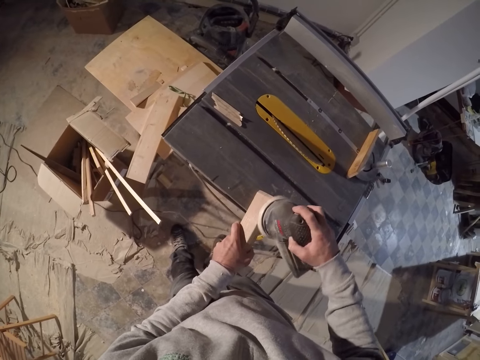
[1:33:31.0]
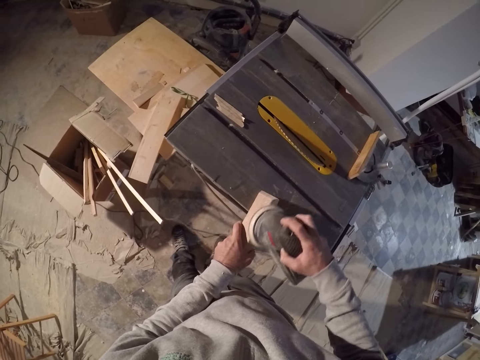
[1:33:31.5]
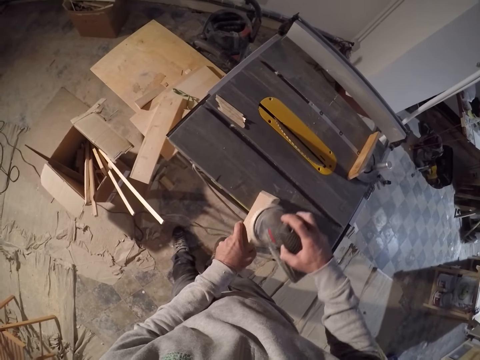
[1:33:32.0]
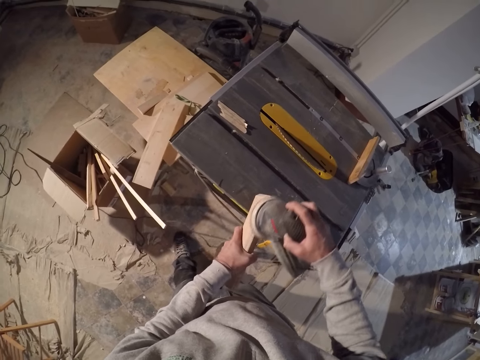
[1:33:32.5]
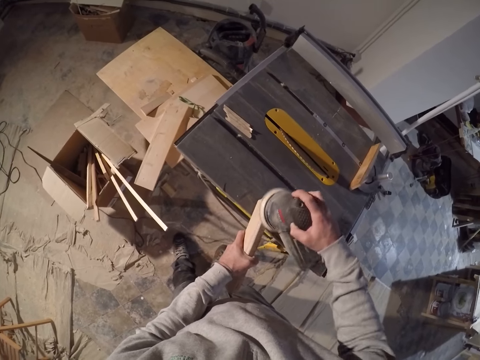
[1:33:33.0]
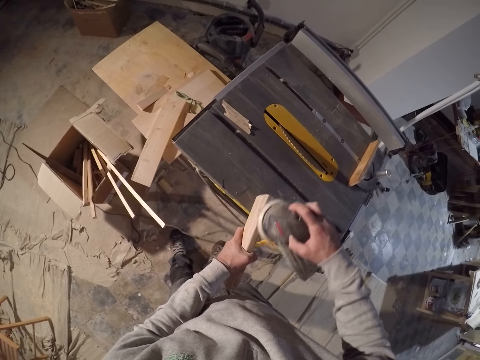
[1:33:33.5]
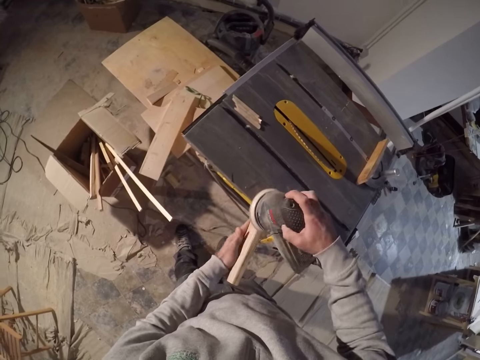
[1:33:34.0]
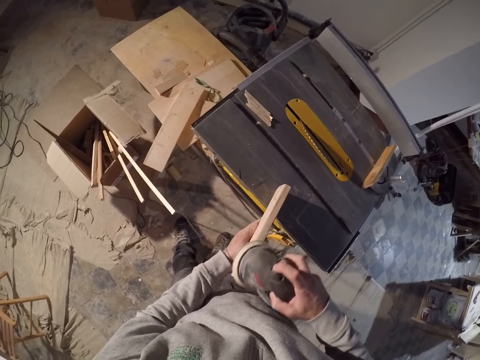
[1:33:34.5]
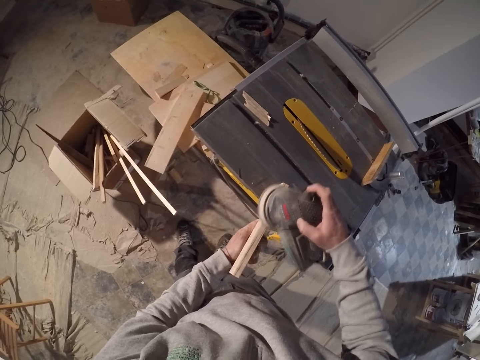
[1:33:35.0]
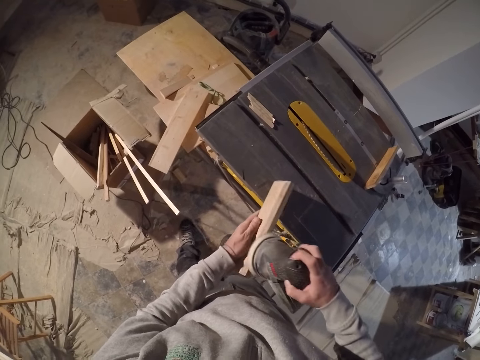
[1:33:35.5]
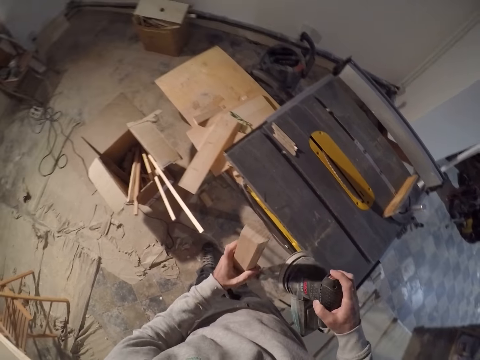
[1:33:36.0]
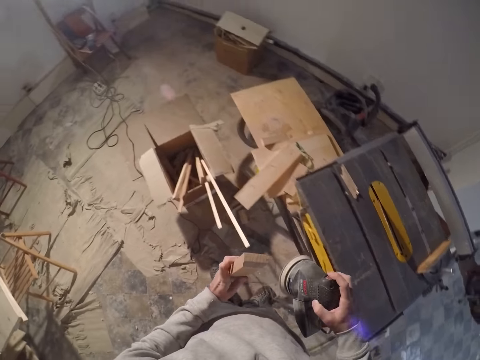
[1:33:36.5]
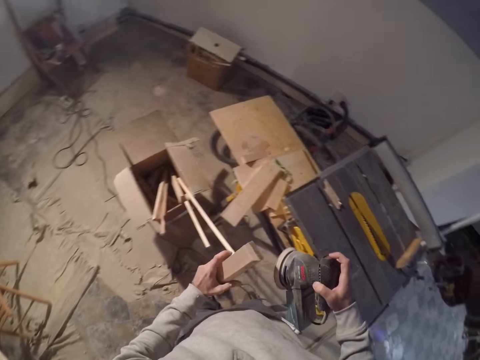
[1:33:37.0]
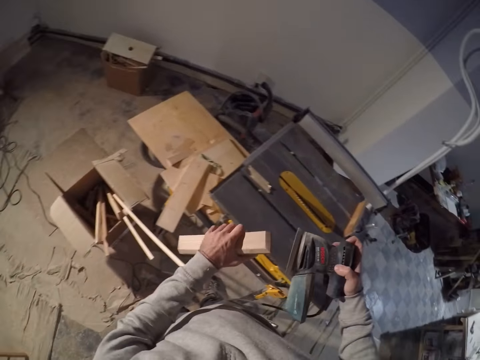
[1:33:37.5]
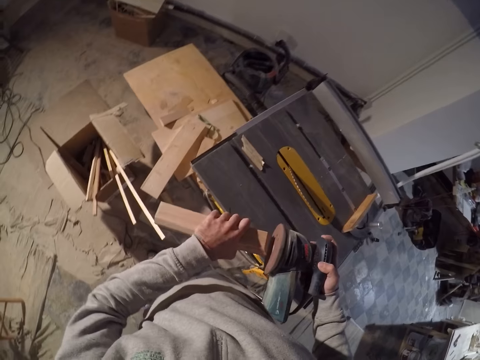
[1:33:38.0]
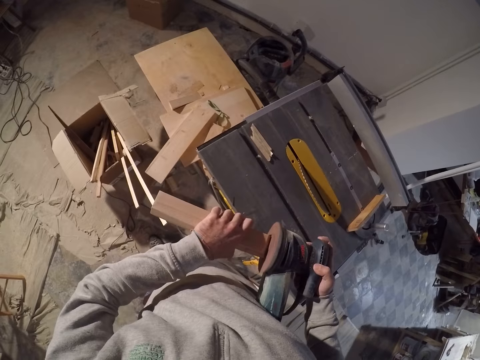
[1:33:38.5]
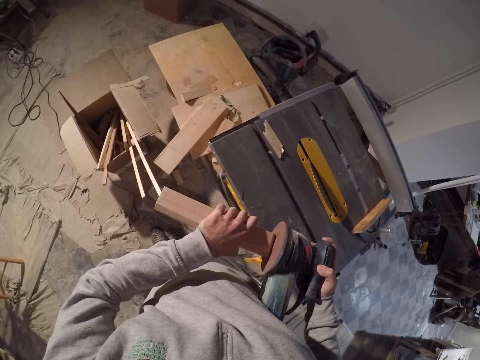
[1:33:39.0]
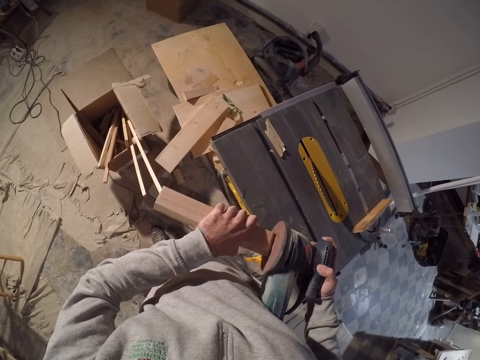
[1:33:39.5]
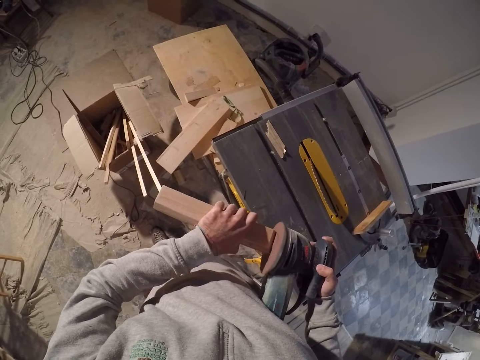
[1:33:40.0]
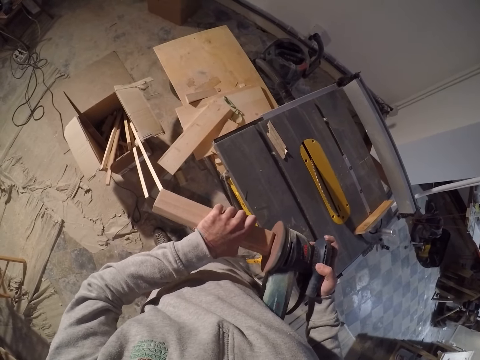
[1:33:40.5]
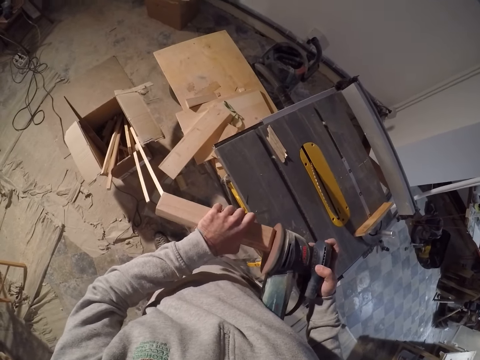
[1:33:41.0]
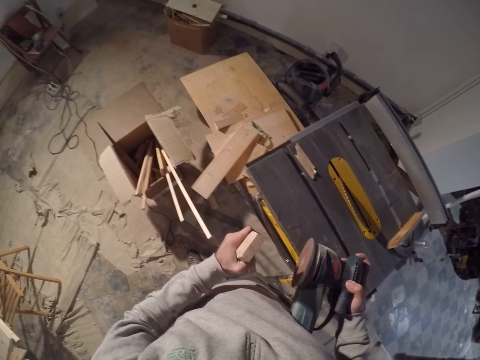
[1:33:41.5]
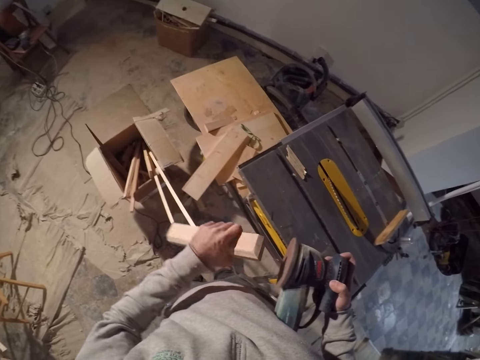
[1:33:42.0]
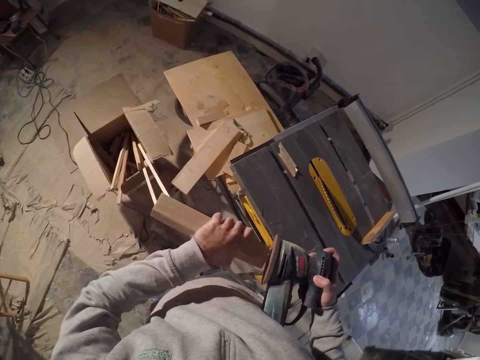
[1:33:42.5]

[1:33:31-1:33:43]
The camera wearer lifts the wood from the table saw with his left hand. He smoothens the wood in his left hand with the rotary tool in his right hand.

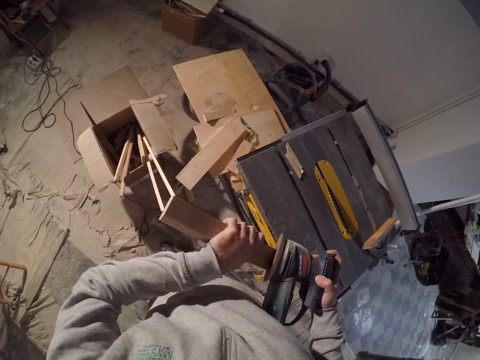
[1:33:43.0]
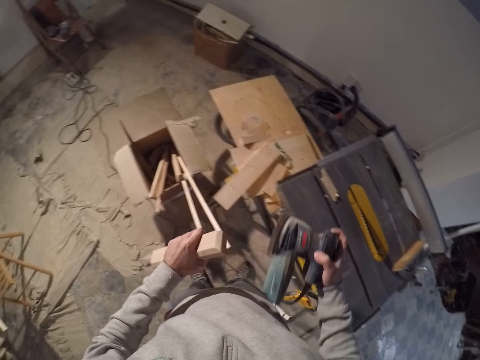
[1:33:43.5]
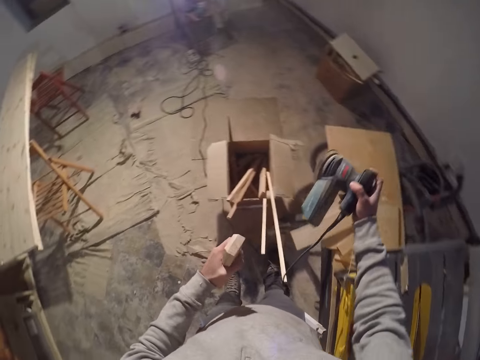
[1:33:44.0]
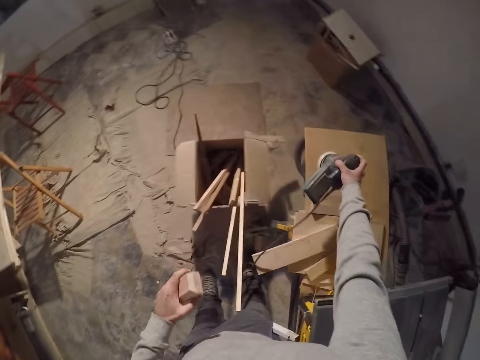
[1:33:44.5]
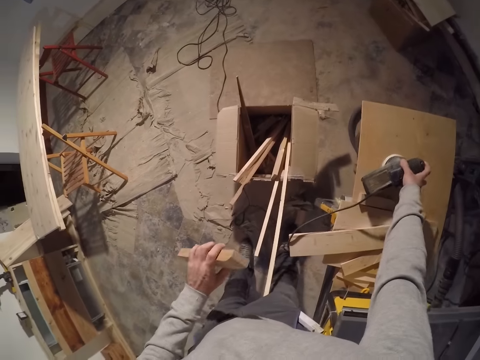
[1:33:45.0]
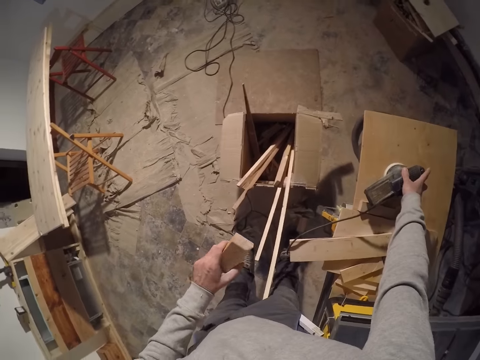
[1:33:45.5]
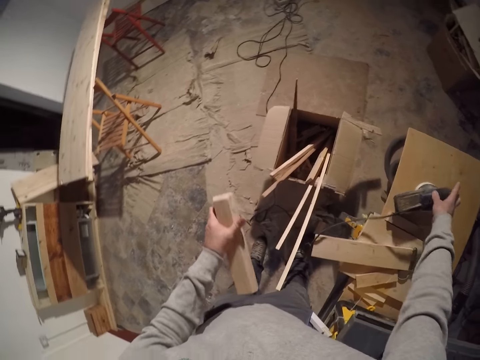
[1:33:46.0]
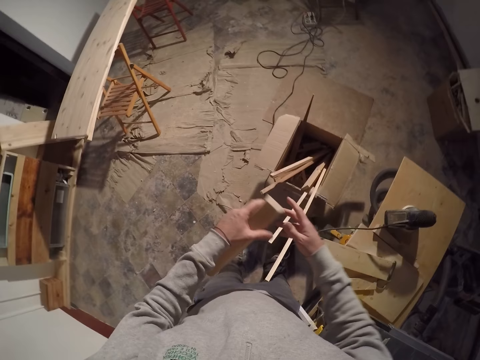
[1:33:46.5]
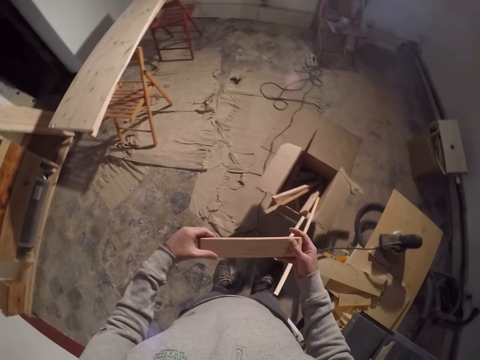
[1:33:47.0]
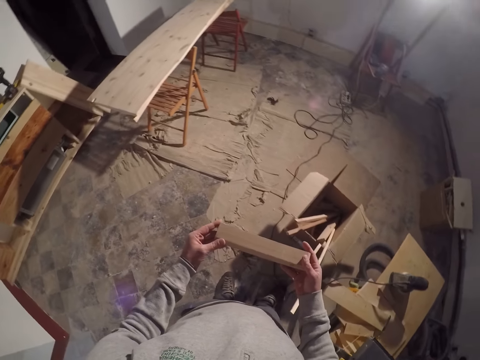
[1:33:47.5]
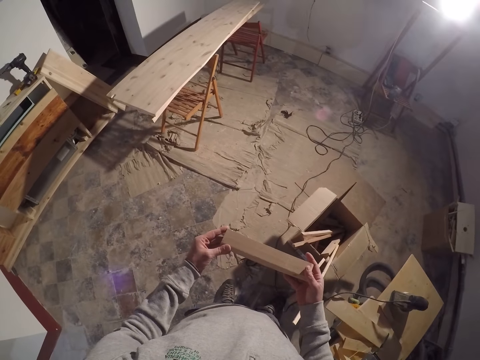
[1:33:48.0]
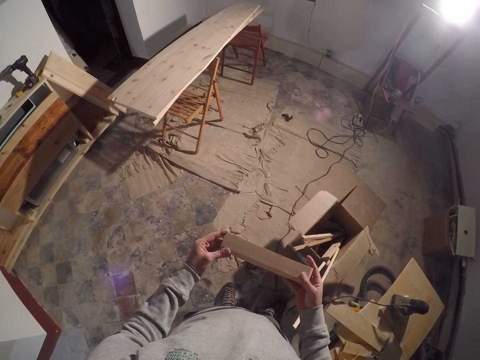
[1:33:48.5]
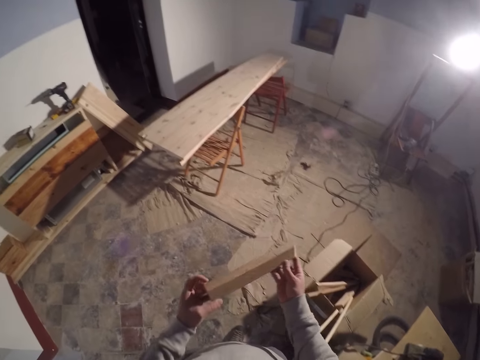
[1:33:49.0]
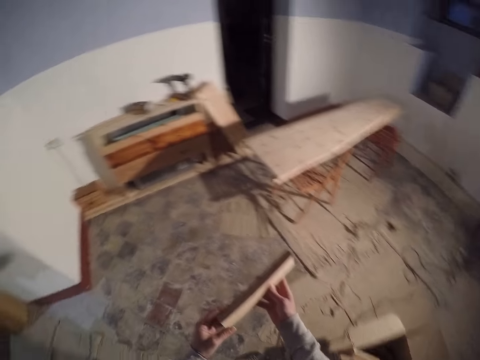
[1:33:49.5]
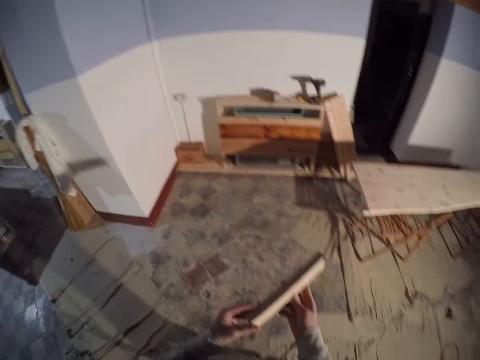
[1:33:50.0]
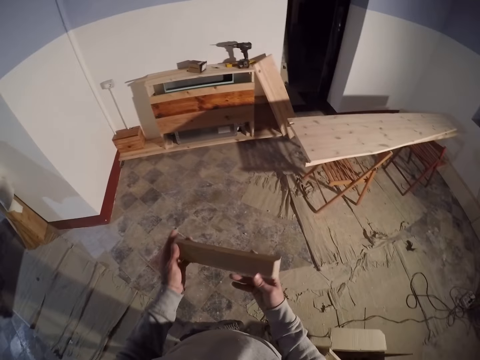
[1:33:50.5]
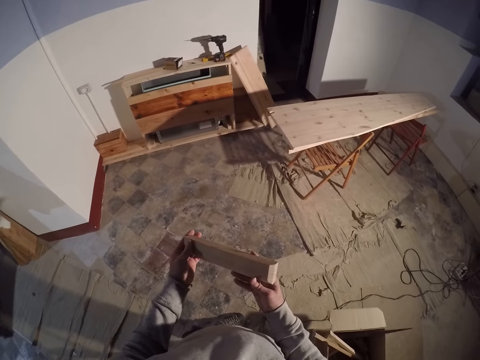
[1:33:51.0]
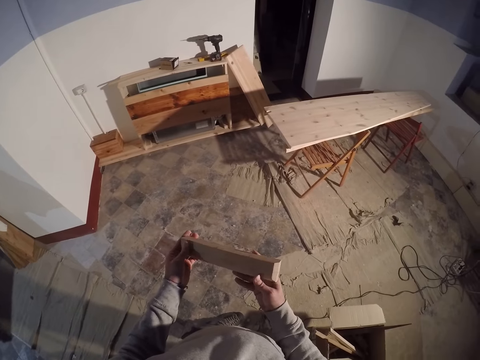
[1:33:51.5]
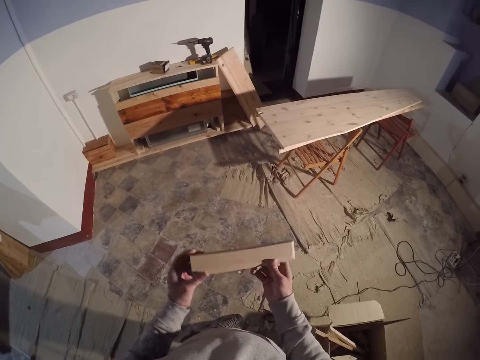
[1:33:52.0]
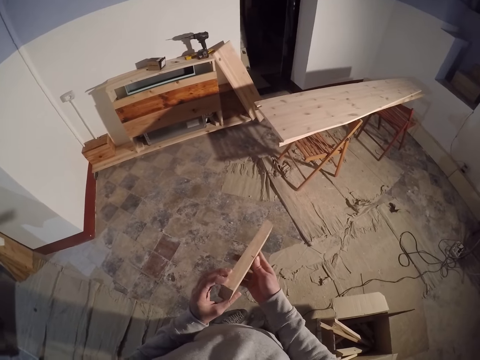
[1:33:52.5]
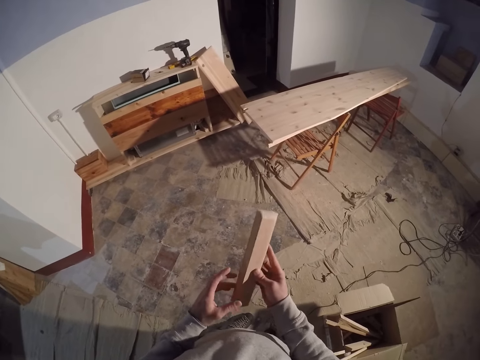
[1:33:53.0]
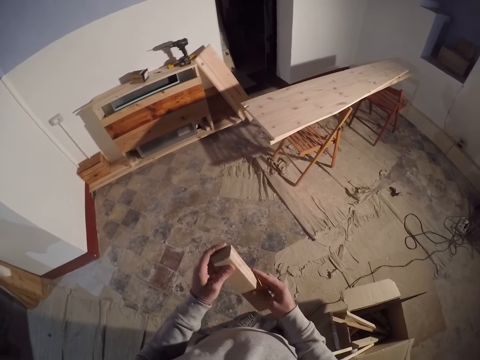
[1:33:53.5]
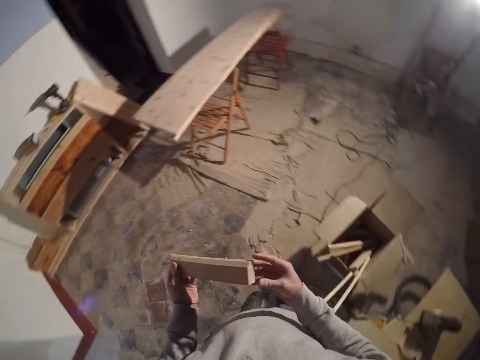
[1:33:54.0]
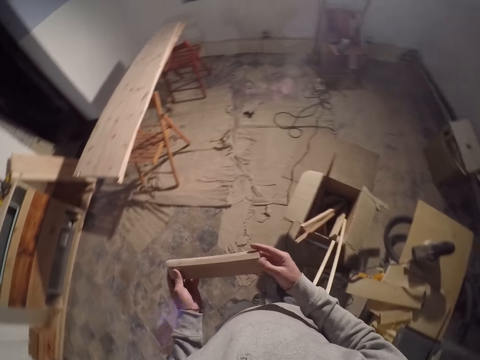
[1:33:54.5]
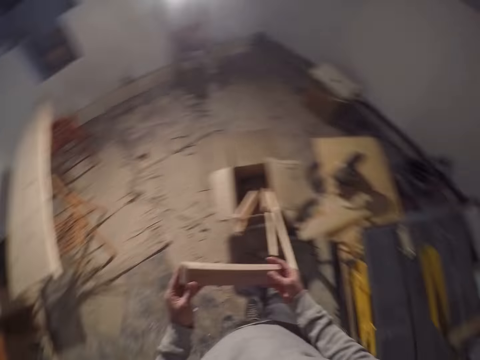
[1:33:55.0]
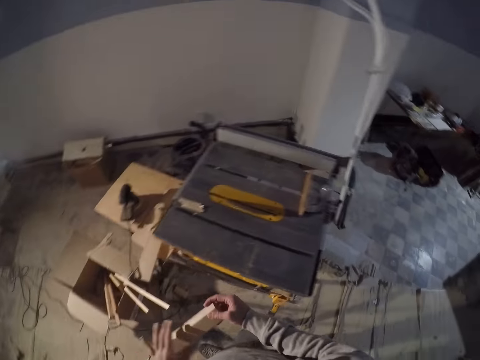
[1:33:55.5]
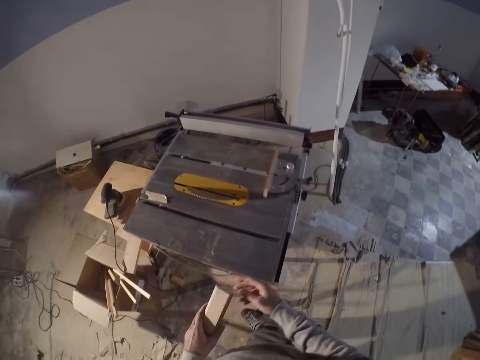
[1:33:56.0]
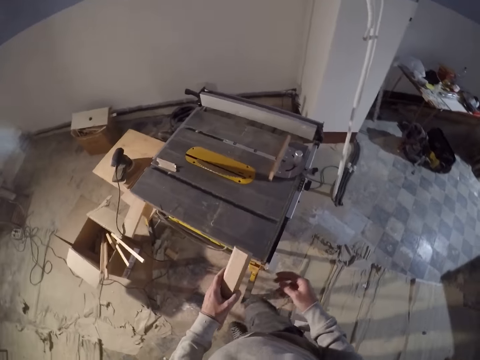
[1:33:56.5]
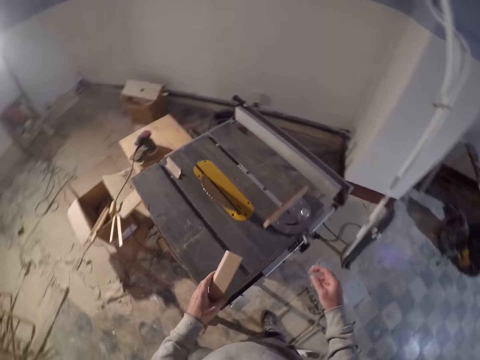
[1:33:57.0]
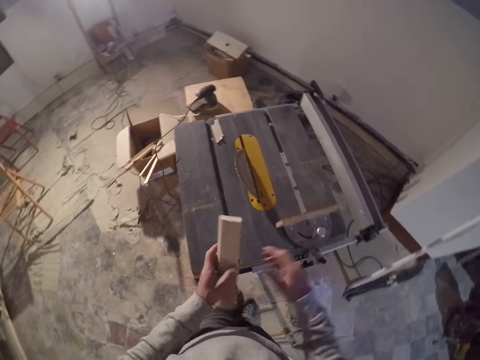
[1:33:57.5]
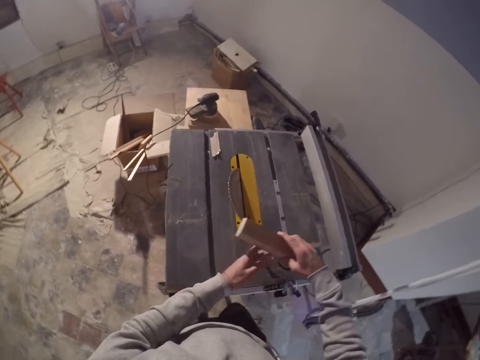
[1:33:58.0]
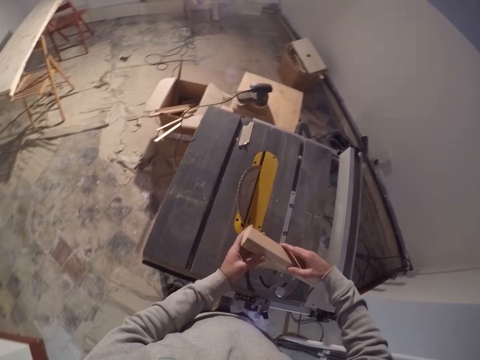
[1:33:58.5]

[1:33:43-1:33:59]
The camera wearer places the rotary tool on the work bench. He holds the piece of wood with both hands. He examines the wood with his hands. He walks around.
